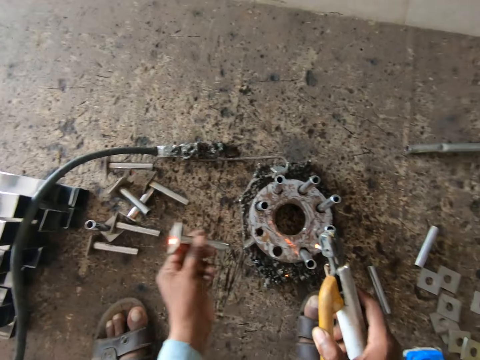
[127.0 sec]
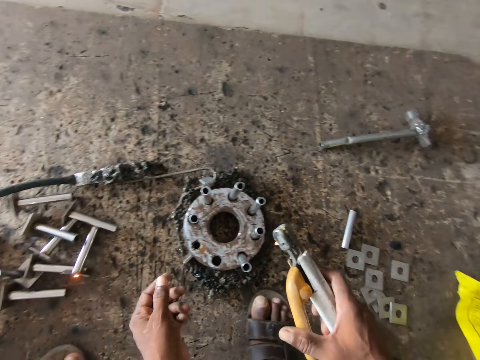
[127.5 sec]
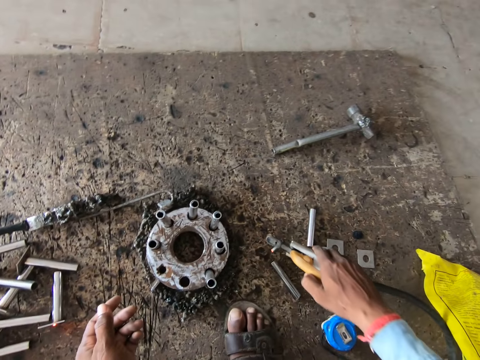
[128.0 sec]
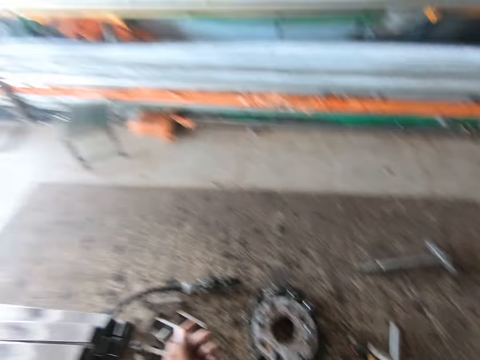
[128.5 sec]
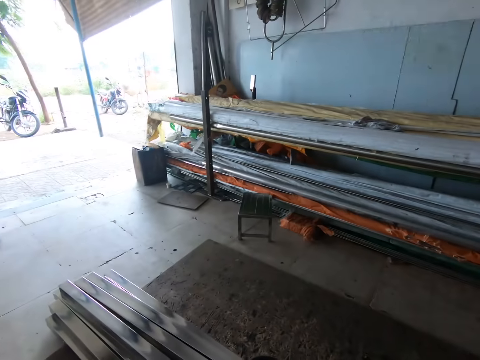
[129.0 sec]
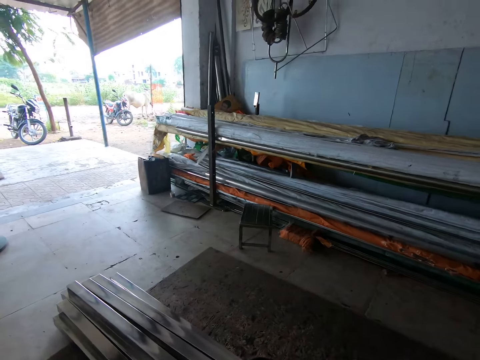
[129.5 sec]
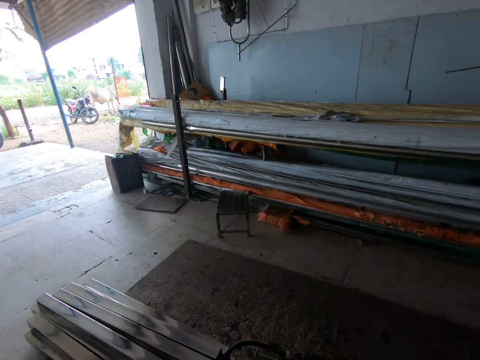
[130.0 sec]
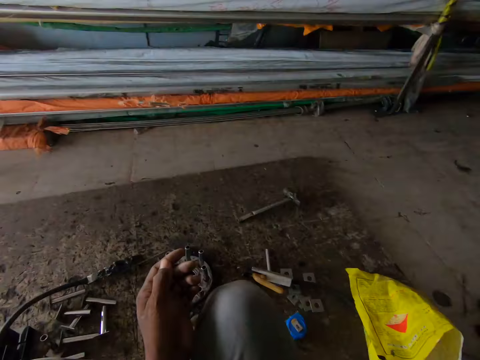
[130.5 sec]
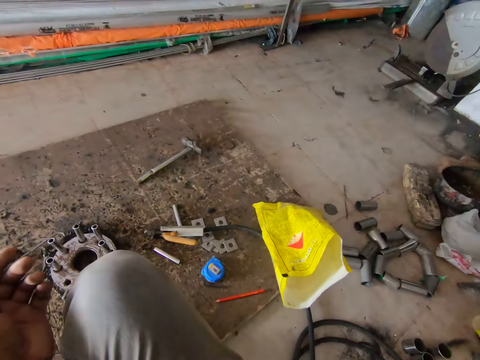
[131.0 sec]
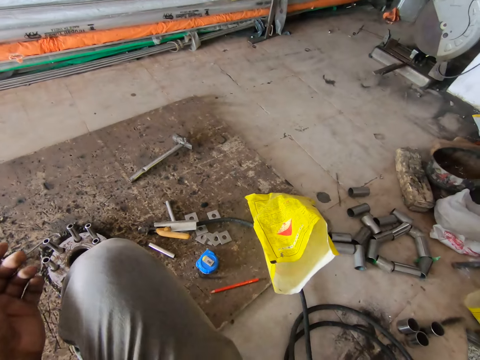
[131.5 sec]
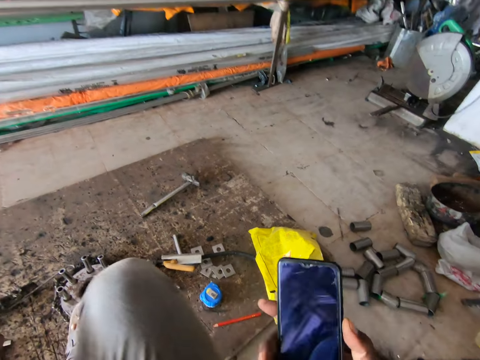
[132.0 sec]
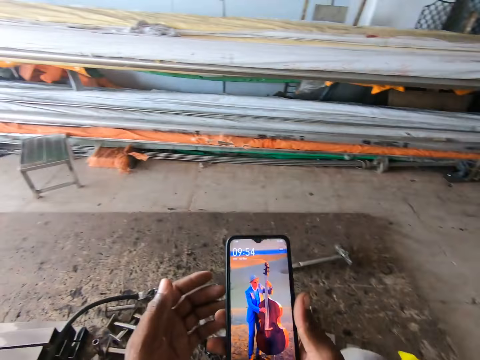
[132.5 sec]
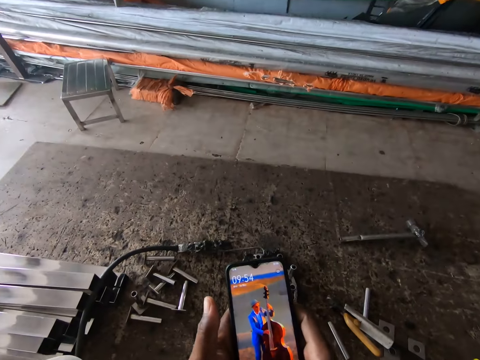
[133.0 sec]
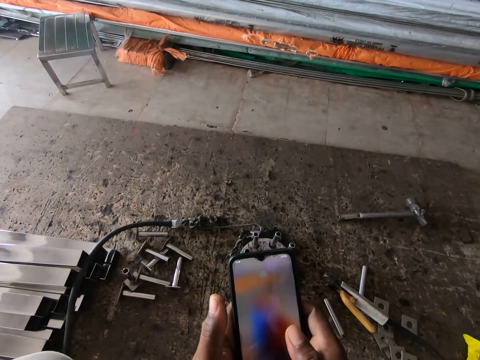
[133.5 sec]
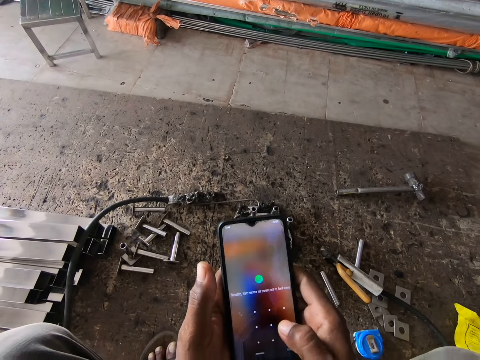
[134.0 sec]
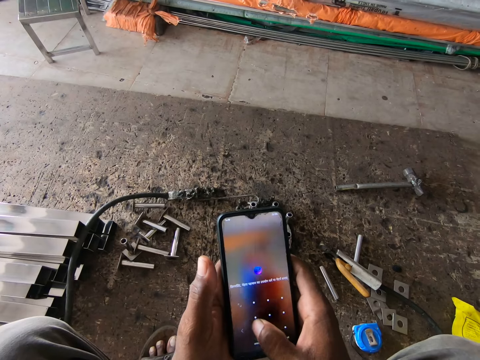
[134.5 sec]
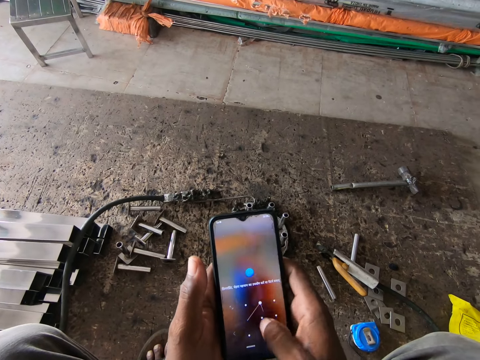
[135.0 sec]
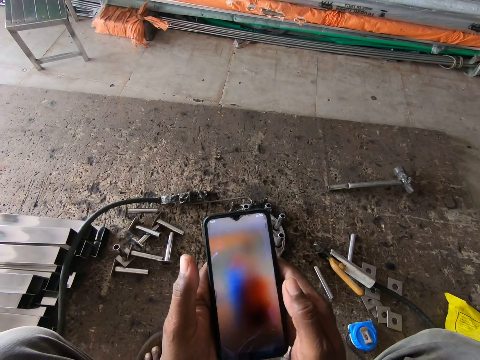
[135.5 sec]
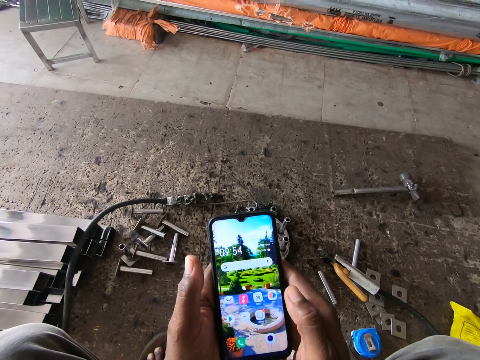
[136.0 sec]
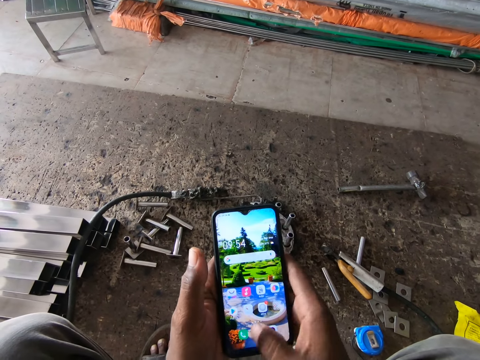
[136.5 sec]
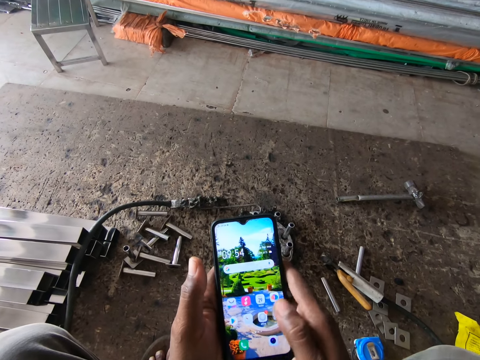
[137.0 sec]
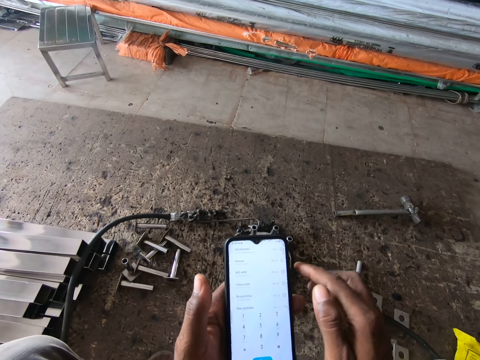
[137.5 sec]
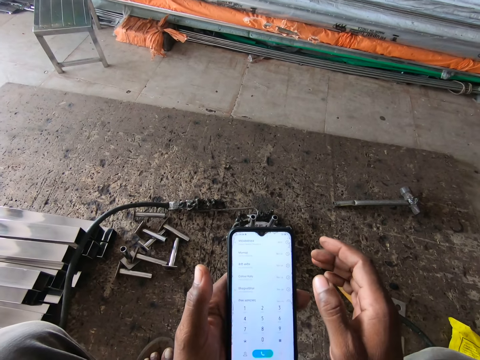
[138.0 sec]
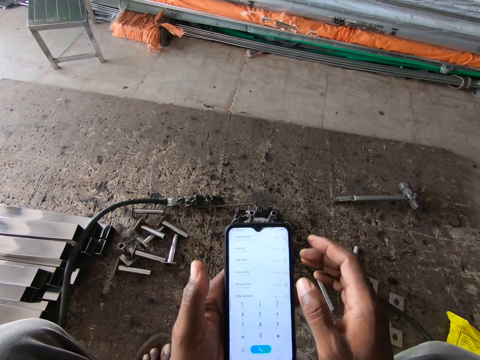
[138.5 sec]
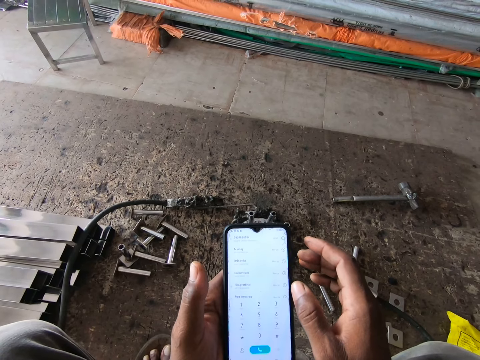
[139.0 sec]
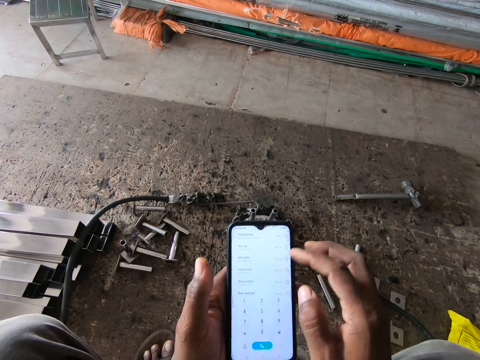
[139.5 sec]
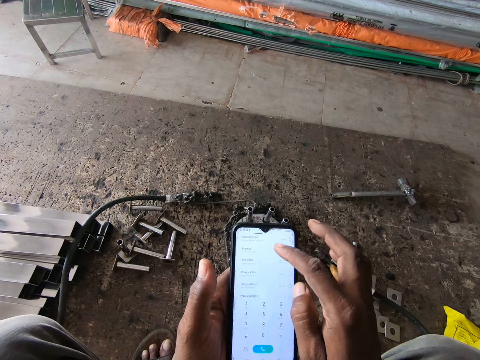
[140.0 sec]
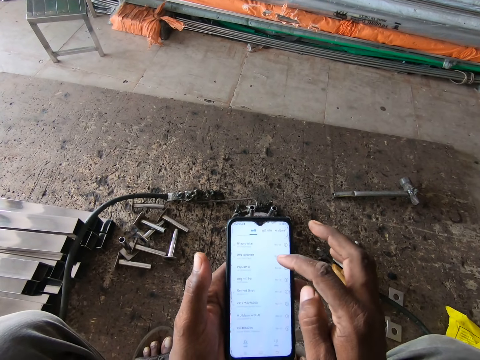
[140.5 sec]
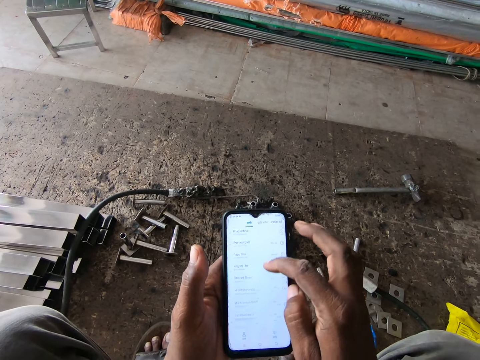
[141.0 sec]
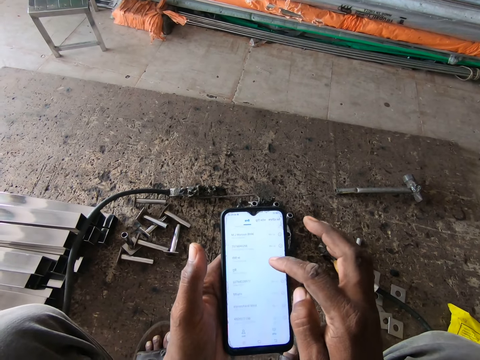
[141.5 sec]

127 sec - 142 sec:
The camera wearer removes the metal pipe from the metal ring with his left hand. He drops the metal pipe on the board with his left hand. He drops the electrode holder on the board with his right hand. He looks around. He holds a phone with his right hand. He operates the phone with his right hand. He picks up the phone. He operates the phone with both hands. He scrolls the phone.

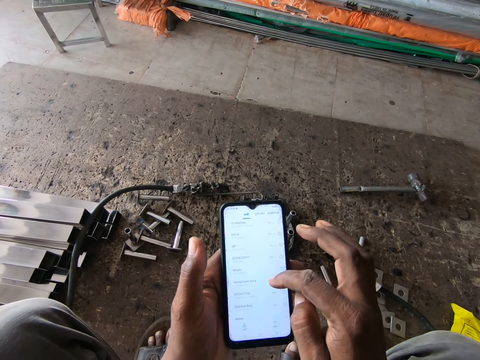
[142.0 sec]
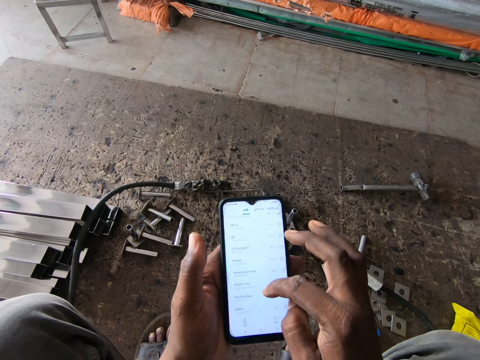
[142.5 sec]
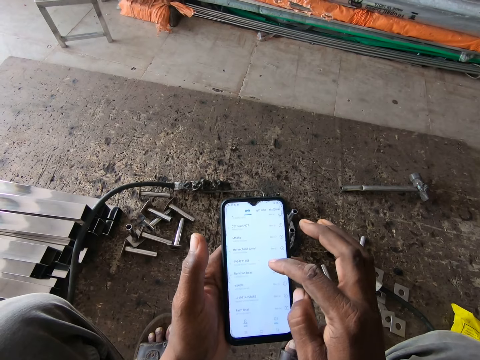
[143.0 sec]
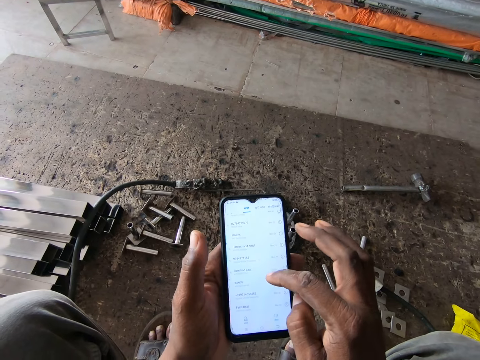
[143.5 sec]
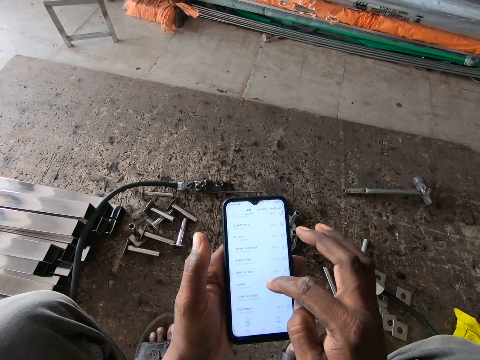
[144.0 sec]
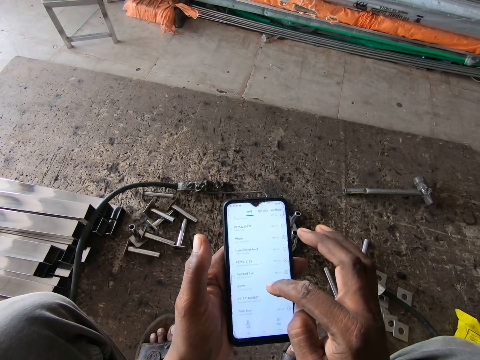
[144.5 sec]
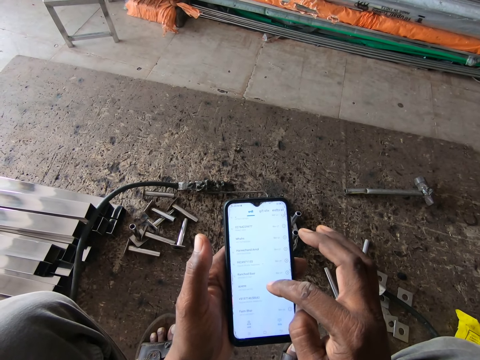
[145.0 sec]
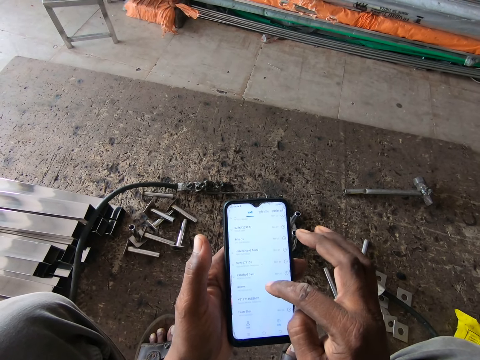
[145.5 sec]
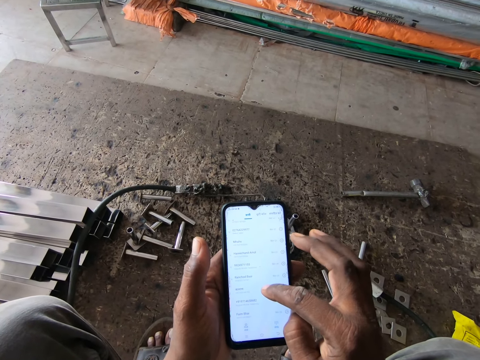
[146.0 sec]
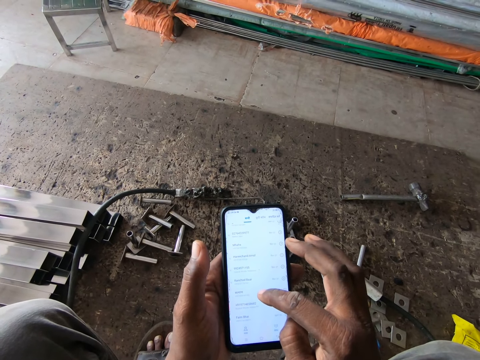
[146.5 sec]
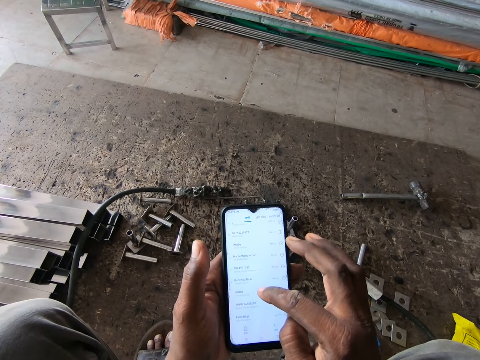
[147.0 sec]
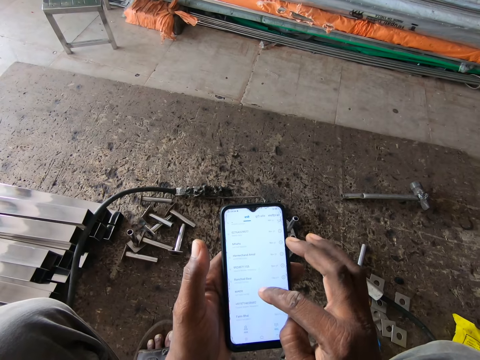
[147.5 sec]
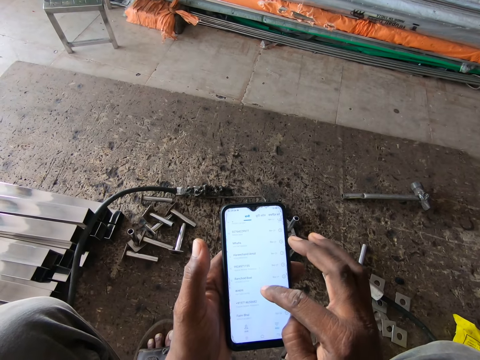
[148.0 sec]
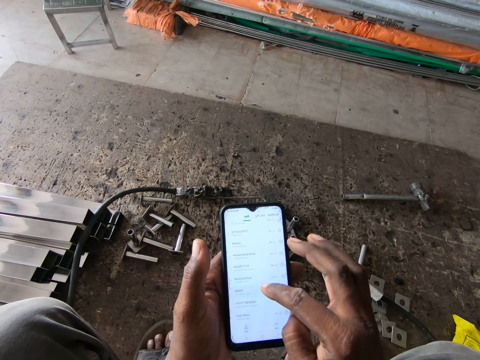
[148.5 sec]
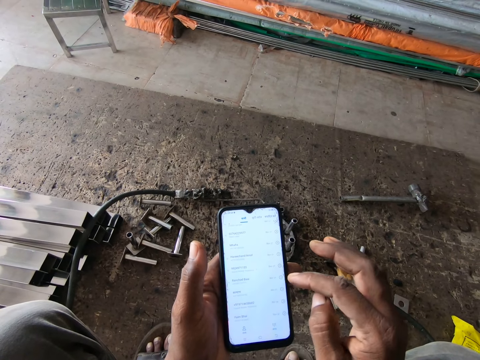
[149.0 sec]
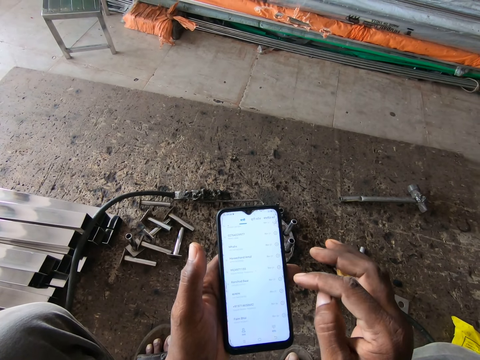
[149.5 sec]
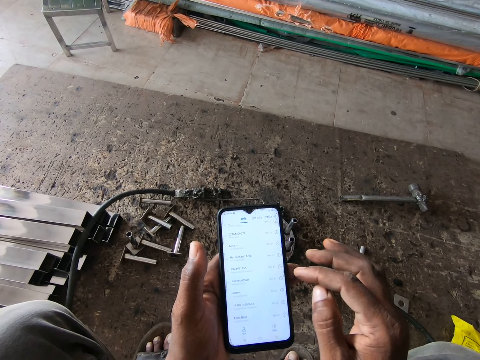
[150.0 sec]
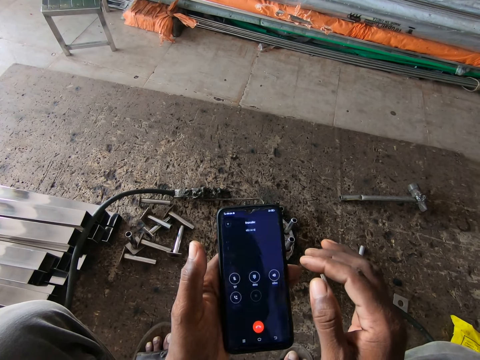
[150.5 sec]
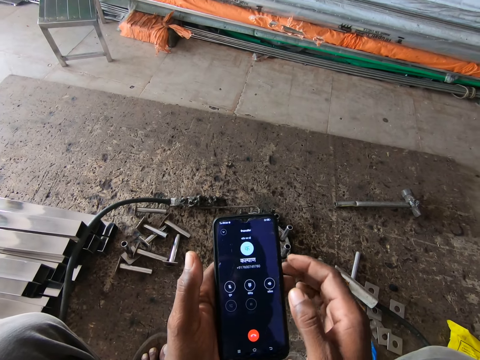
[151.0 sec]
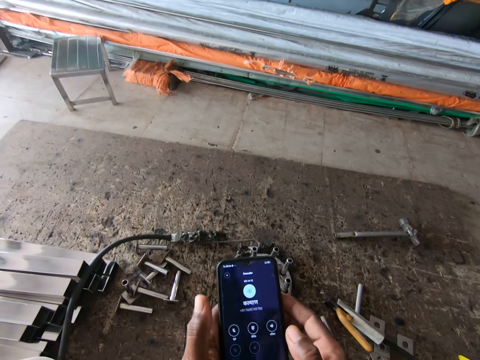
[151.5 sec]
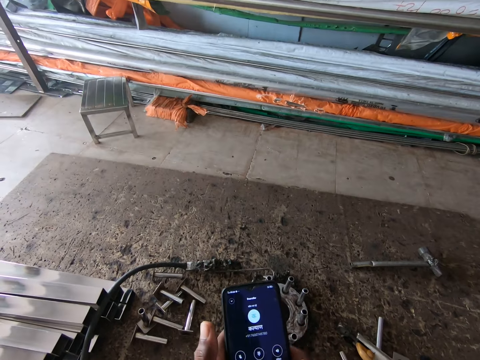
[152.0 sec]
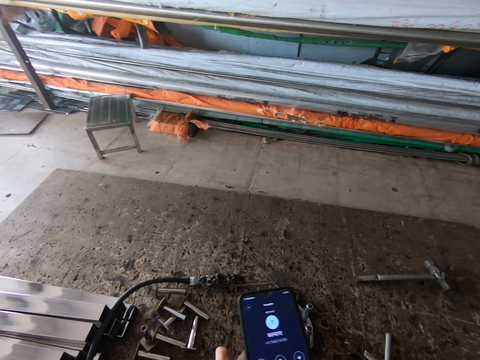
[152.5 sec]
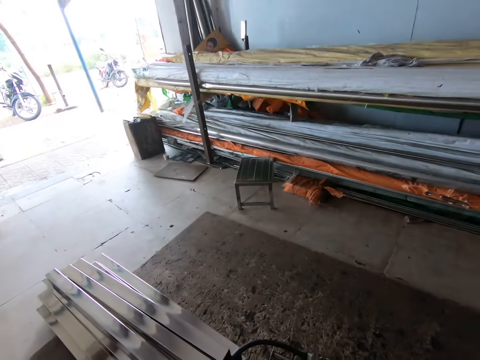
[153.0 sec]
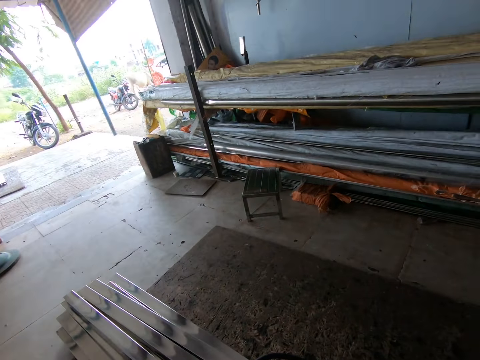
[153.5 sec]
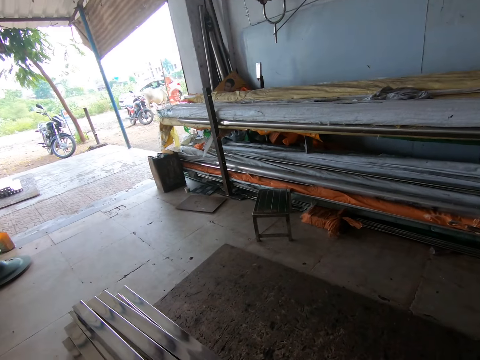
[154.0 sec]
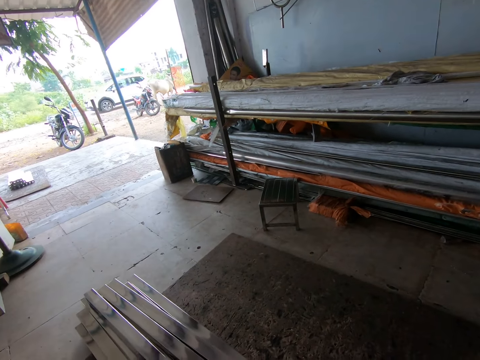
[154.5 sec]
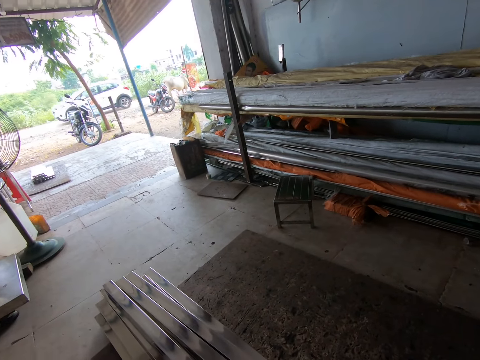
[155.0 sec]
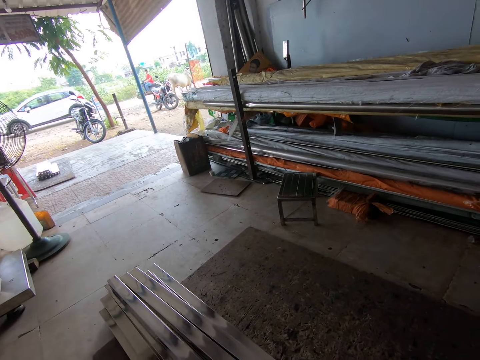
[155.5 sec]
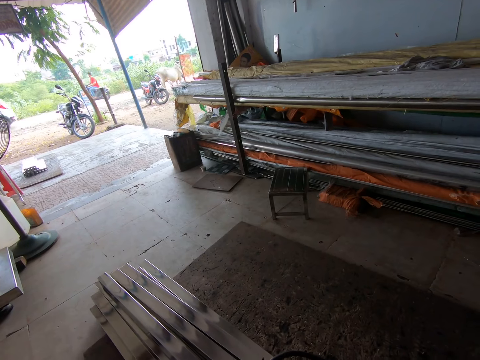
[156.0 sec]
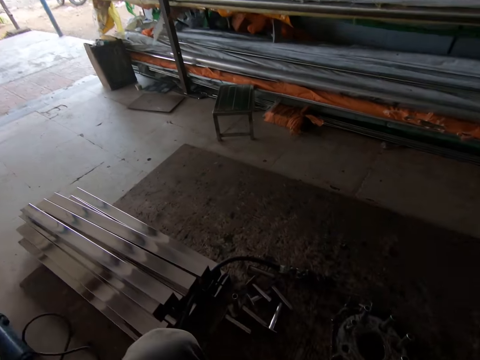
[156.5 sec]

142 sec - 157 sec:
The camera wearer presses the phone. They look around.
